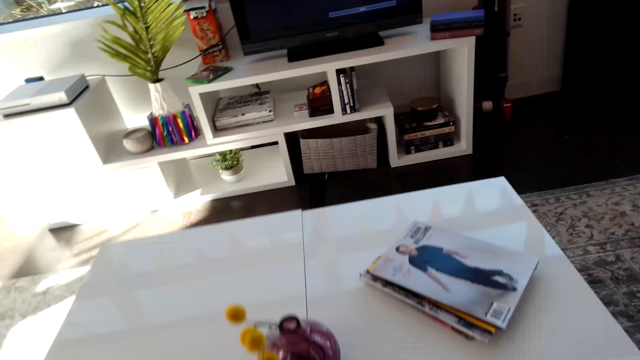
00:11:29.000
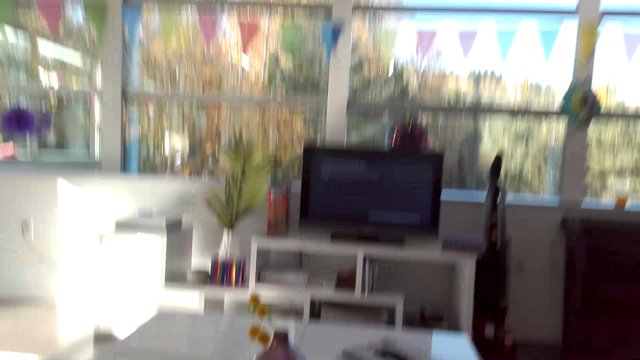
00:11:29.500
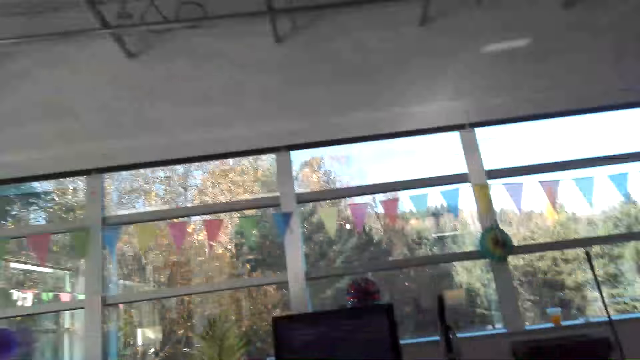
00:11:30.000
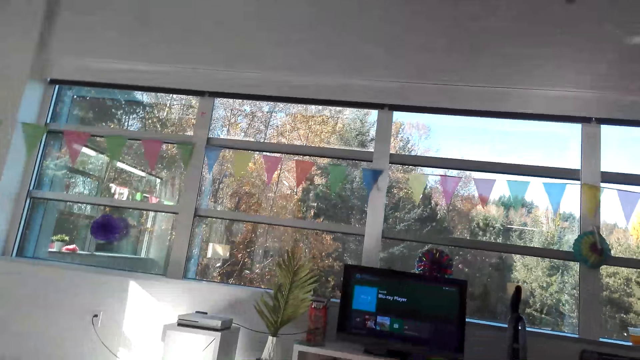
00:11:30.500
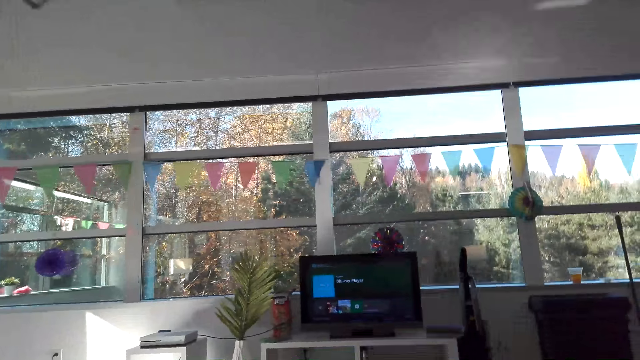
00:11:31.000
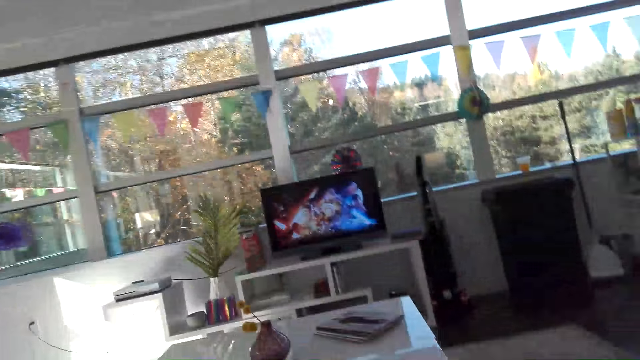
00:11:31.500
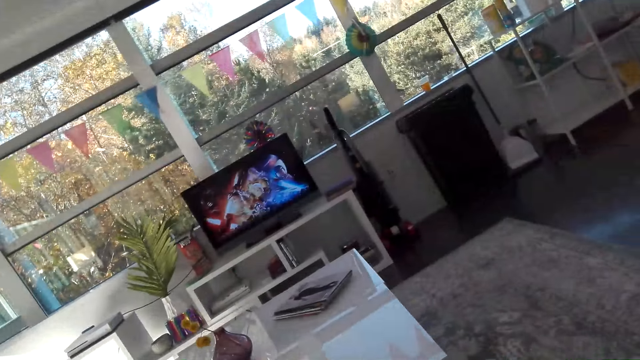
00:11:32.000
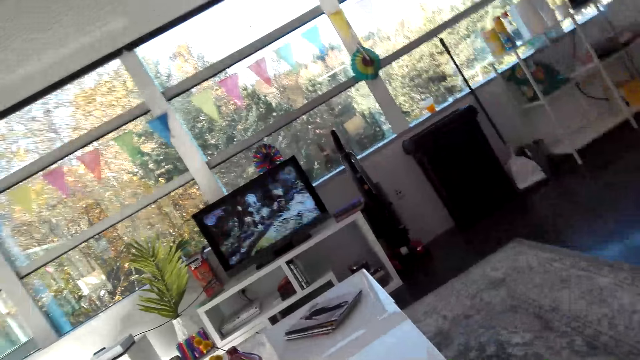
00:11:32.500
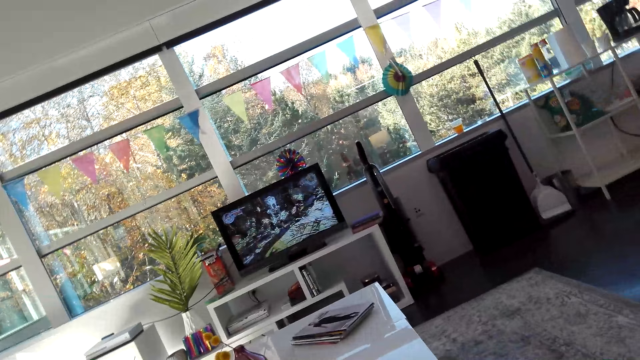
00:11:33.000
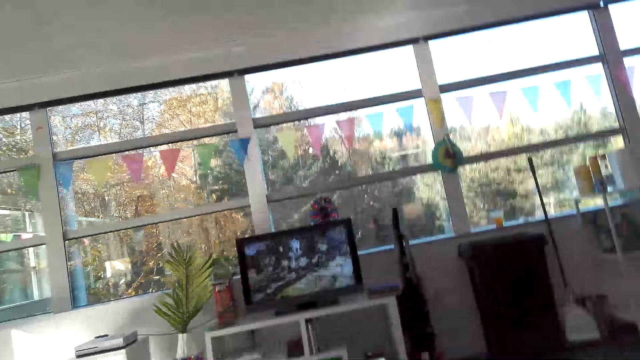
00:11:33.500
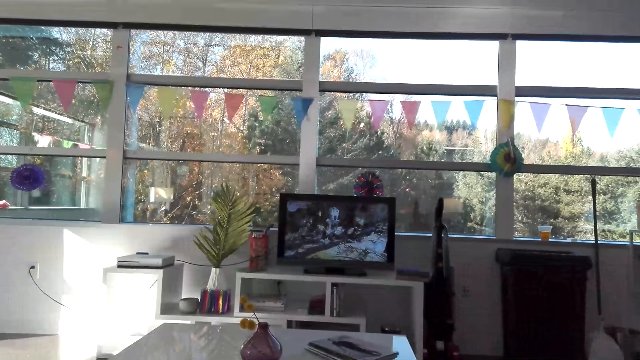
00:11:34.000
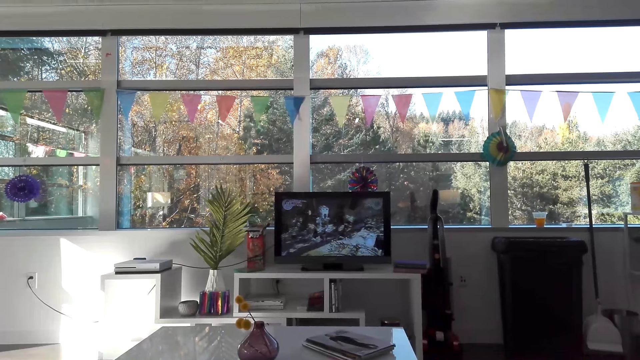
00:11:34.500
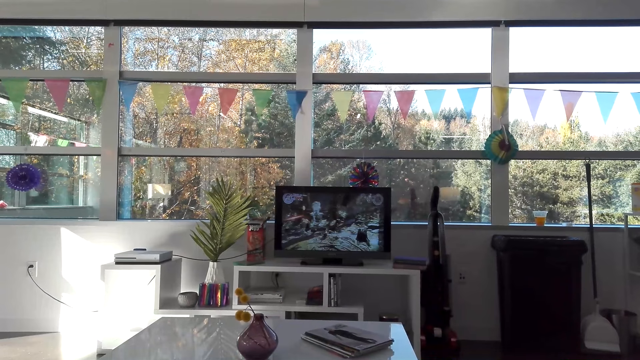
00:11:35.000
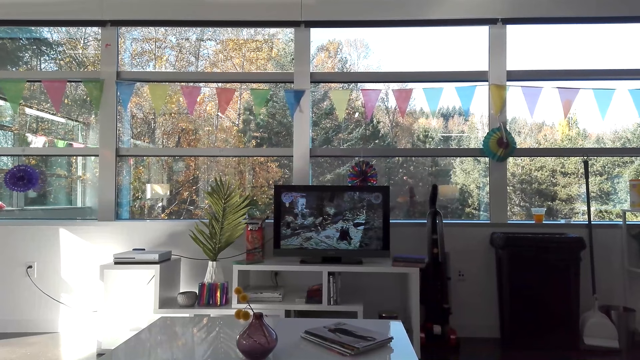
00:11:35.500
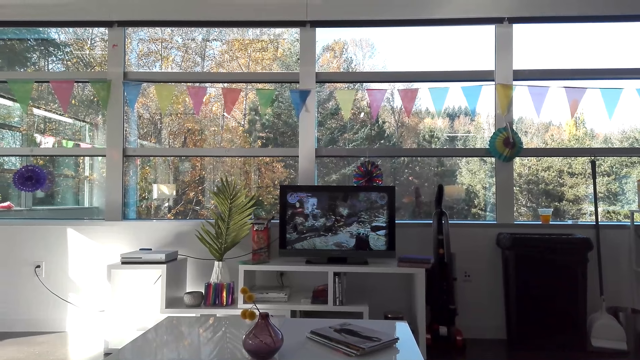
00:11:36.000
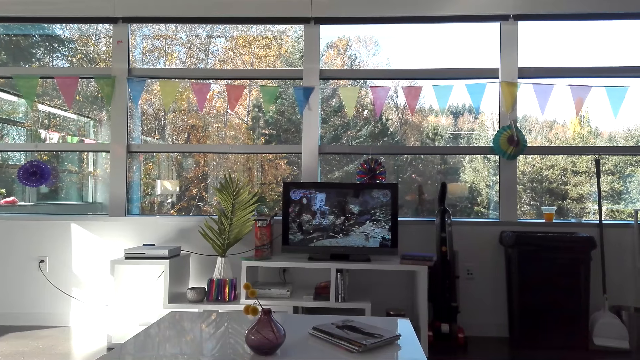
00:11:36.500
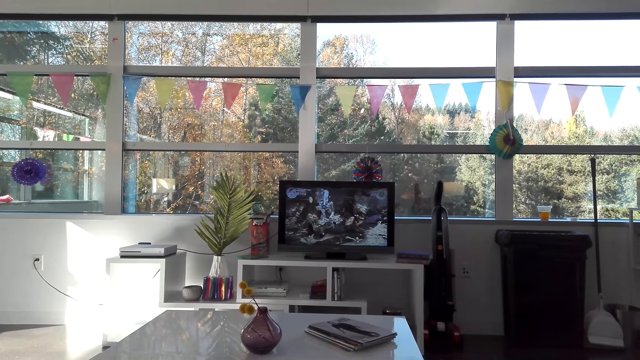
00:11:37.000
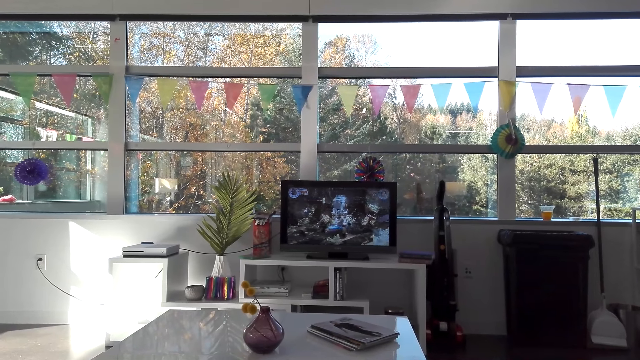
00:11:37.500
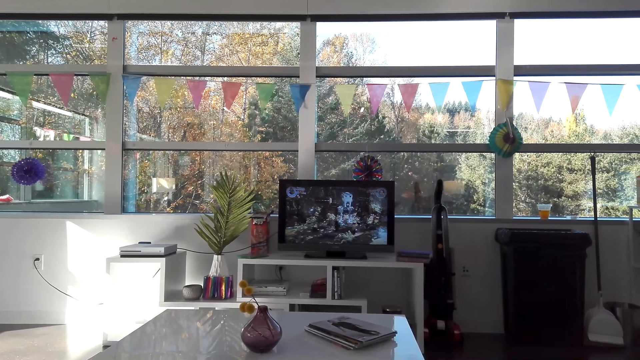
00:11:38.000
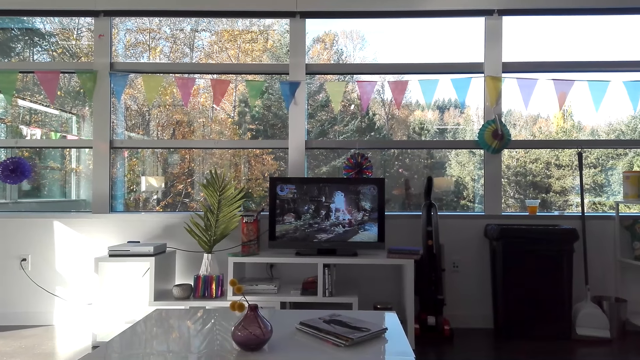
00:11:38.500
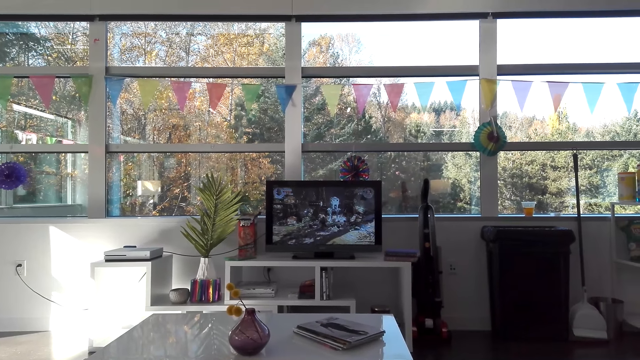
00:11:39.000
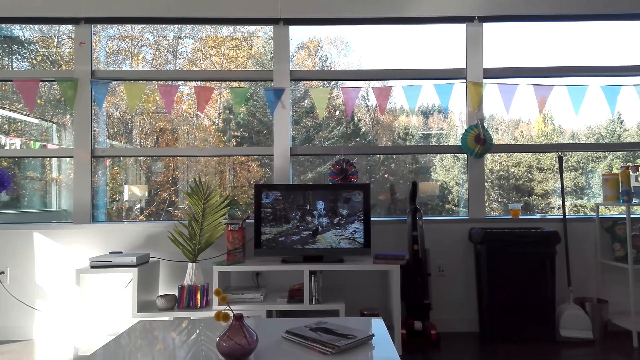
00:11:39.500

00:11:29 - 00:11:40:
The camera wearer sits. They play a video game. They talk. They watch television.

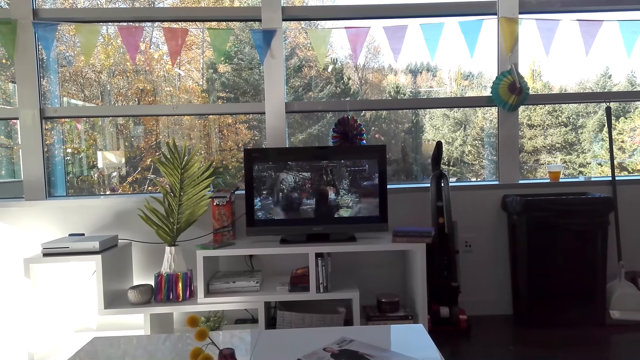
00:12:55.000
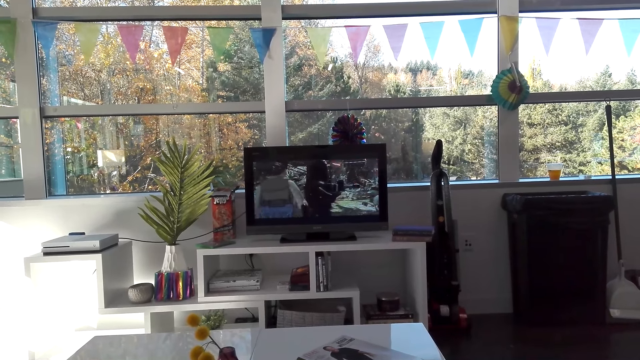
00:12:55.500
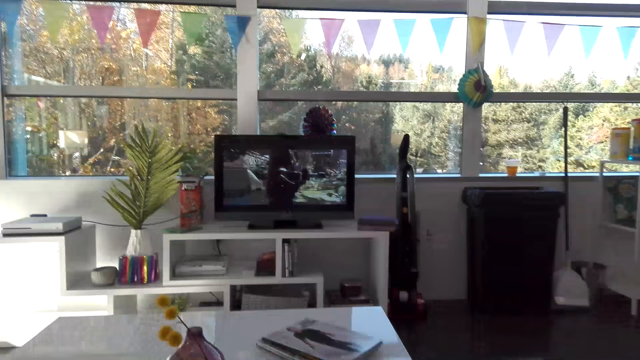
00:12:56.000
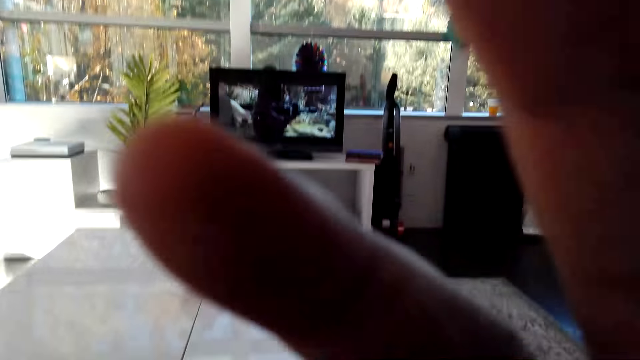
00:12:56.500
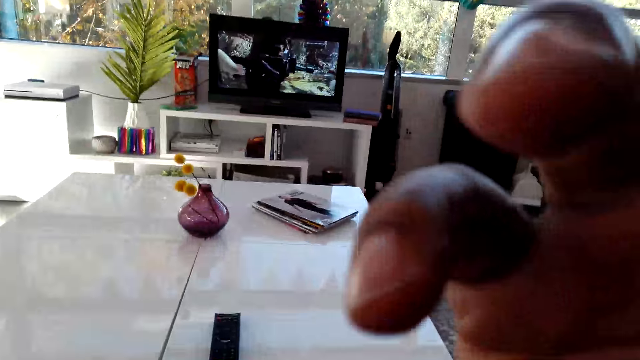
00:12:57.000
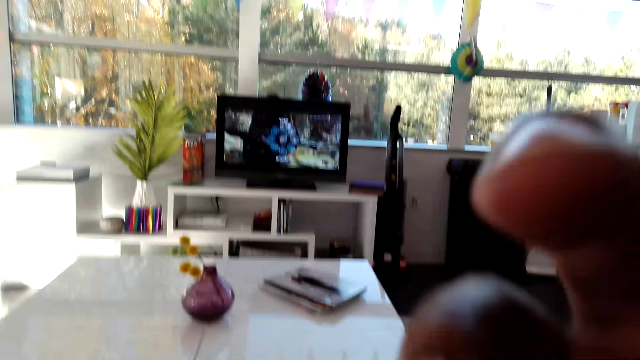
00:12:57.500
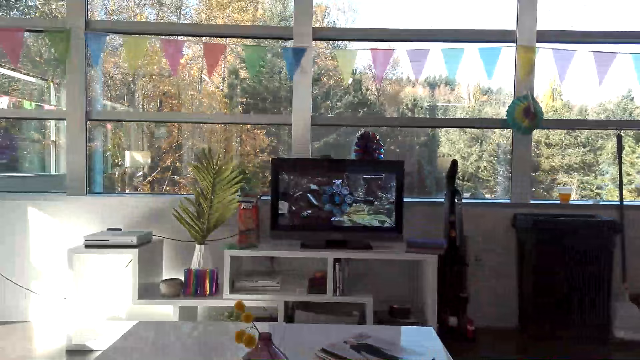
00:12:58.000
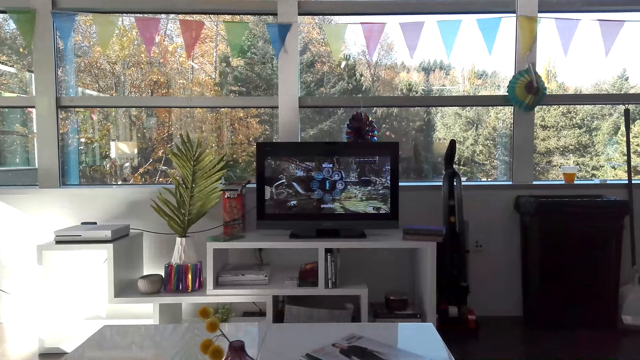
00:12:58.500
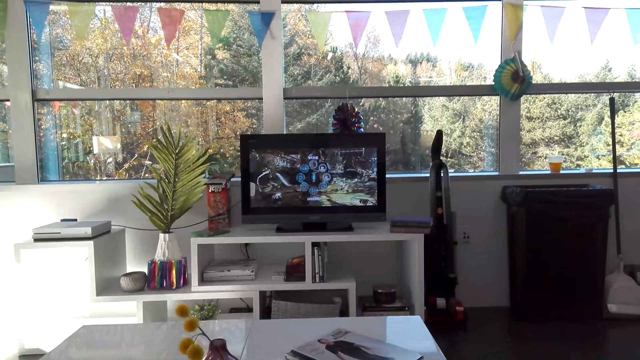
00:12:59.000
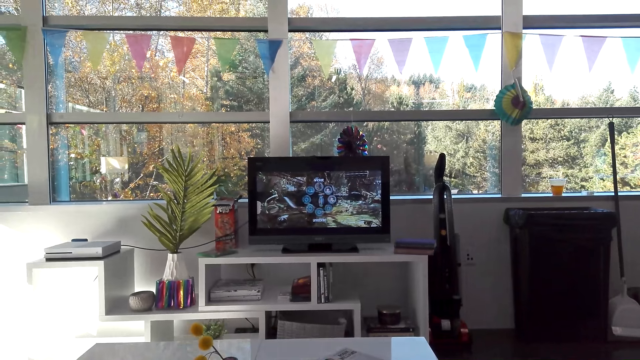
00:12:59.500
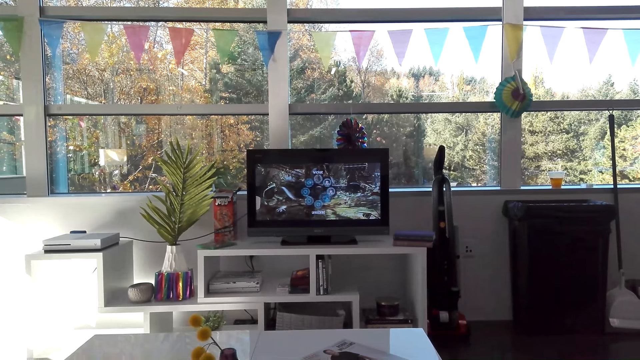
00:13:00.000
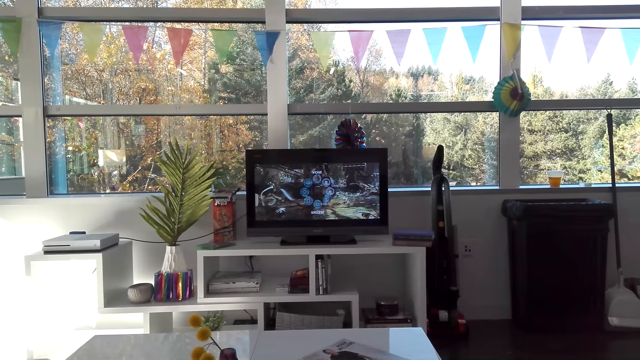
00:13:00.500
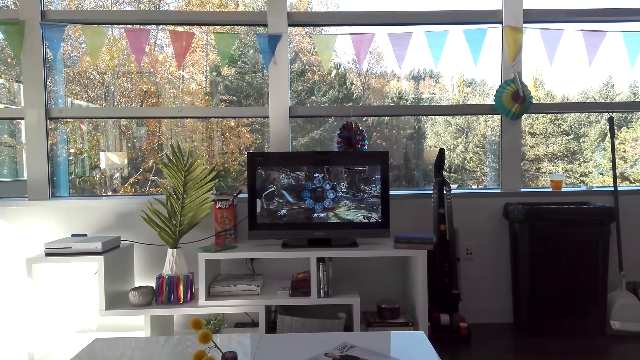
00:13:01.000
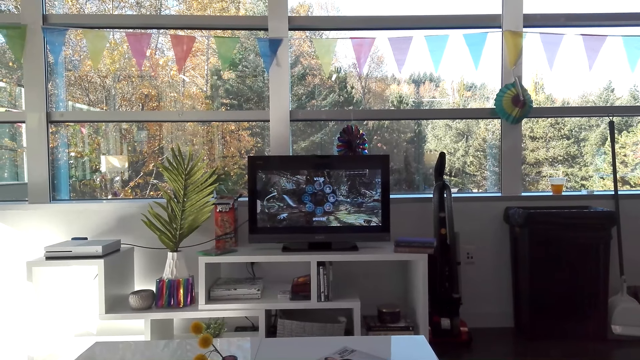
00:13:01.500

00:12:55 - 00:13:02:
The camera wearer adjusts the camera. They touch their face.

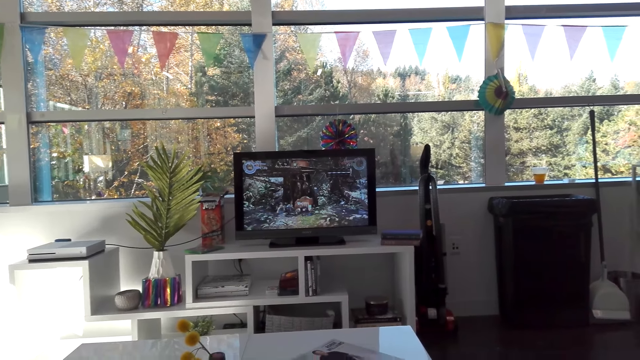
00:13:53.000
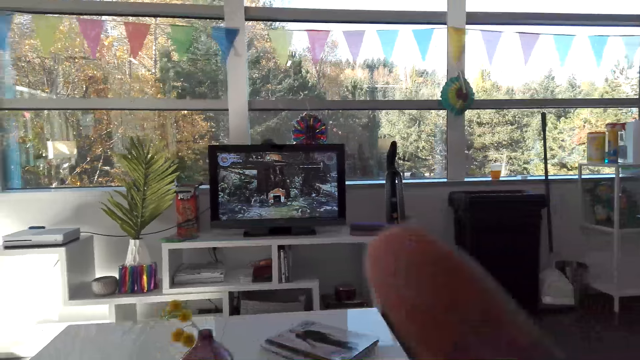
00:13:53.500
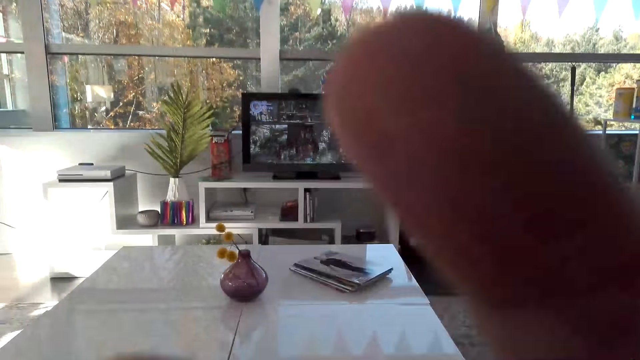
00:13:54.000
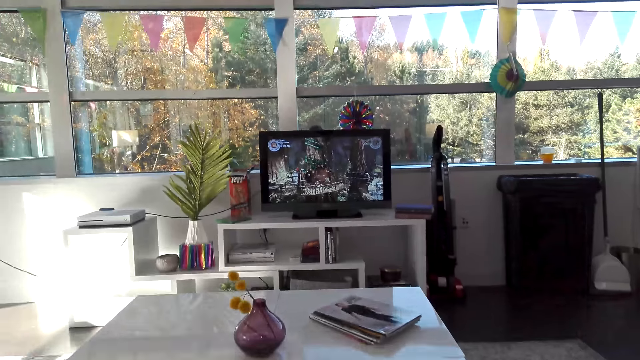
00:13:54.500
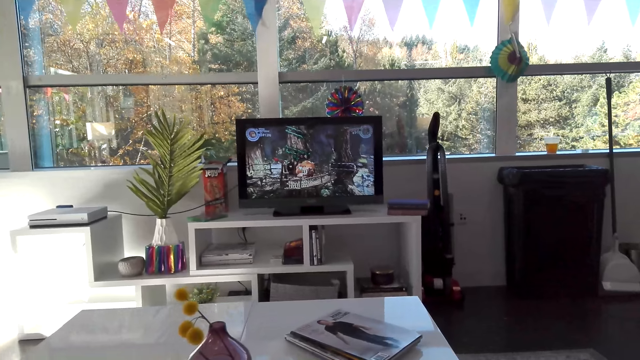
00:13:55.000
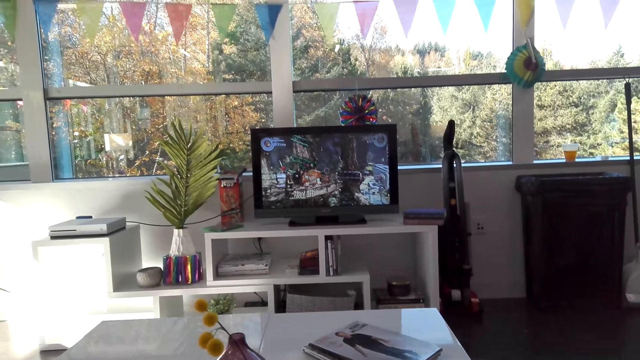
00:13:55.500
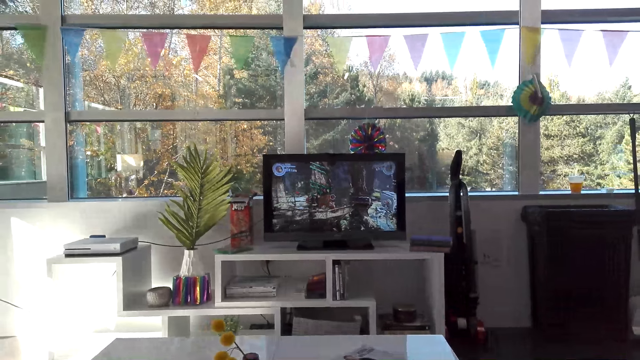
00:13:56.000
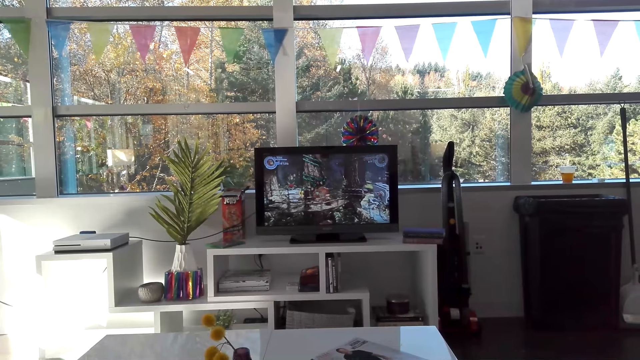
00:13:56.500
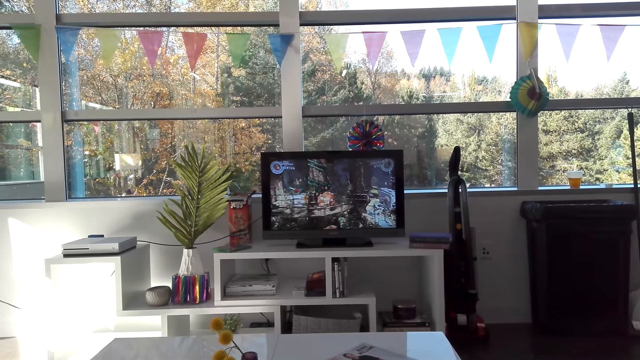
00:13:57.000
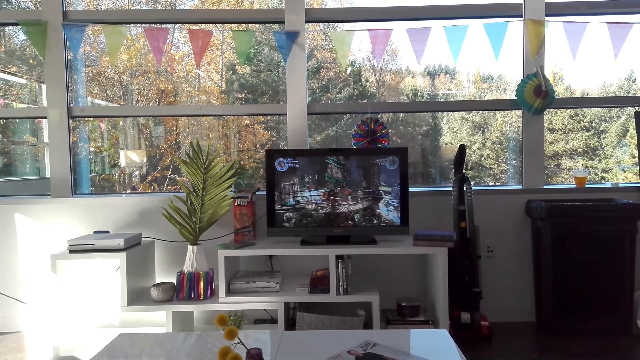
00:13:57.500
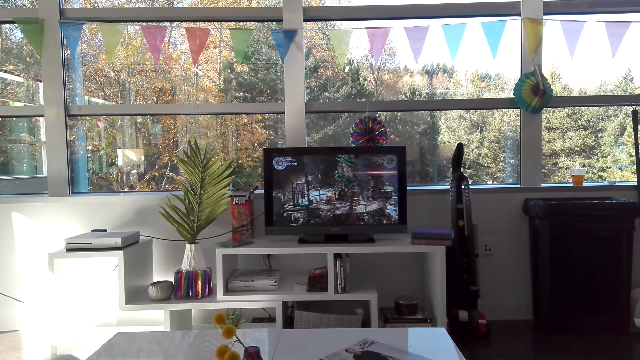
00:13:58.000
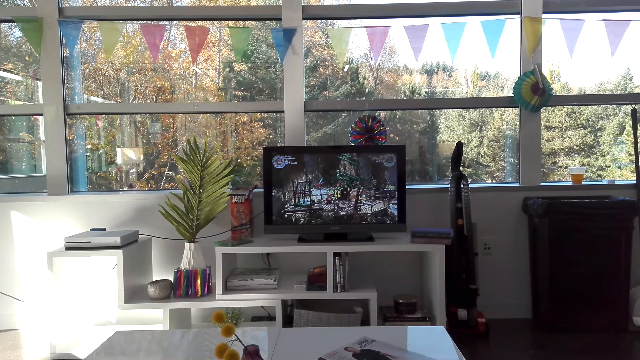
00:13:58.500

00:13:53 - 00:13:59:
The camera wearer lifts the hand. They look around. They watch the television.
